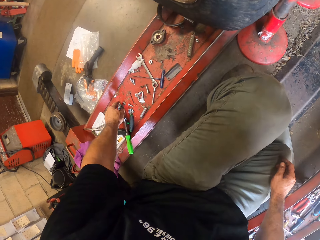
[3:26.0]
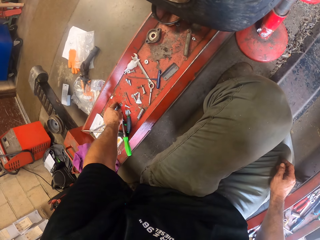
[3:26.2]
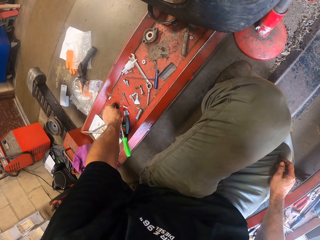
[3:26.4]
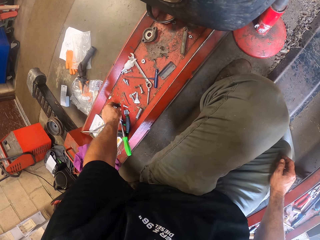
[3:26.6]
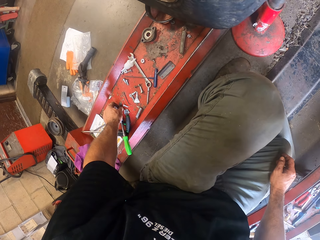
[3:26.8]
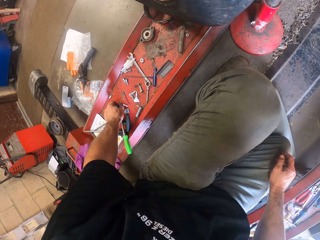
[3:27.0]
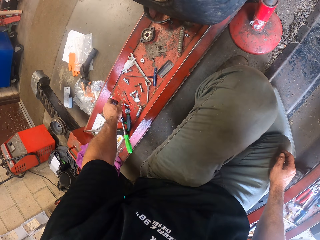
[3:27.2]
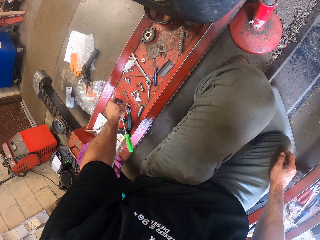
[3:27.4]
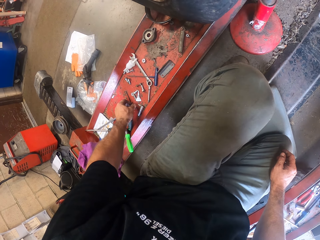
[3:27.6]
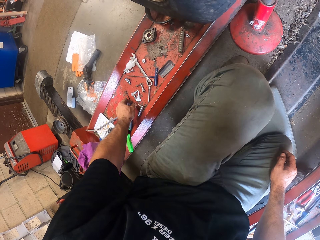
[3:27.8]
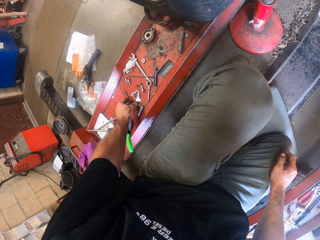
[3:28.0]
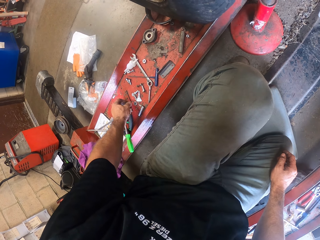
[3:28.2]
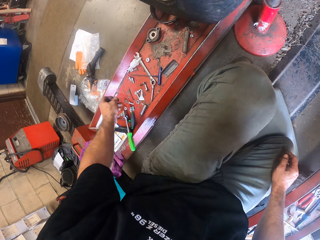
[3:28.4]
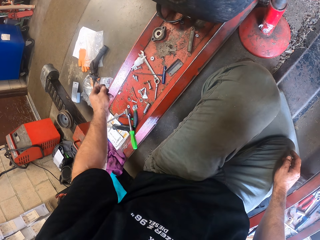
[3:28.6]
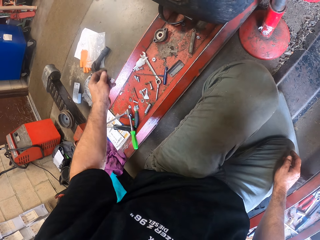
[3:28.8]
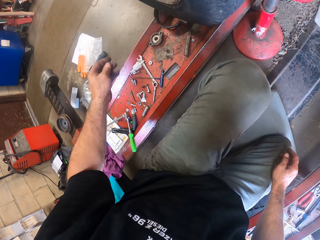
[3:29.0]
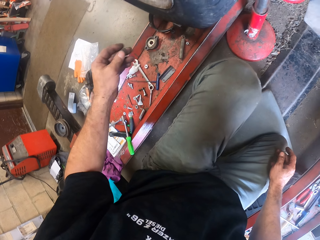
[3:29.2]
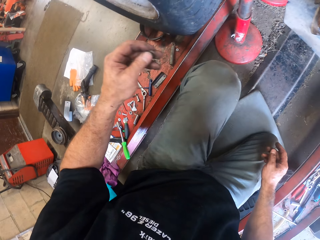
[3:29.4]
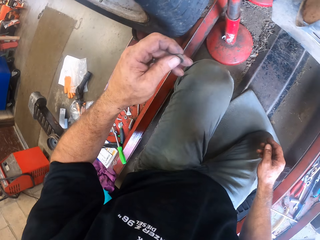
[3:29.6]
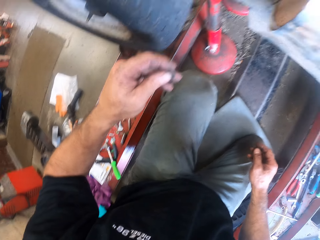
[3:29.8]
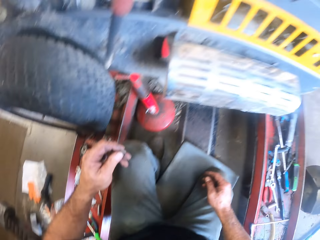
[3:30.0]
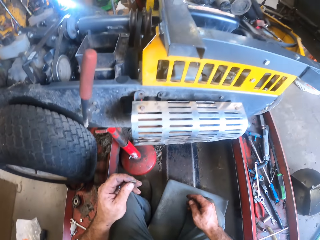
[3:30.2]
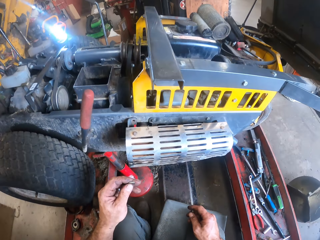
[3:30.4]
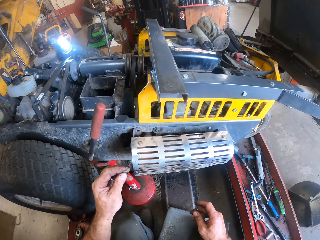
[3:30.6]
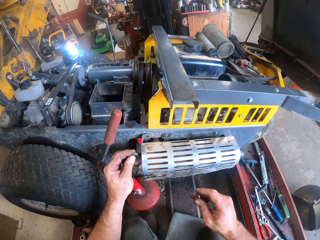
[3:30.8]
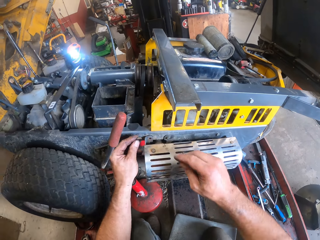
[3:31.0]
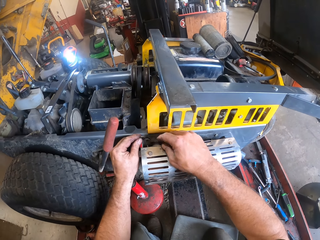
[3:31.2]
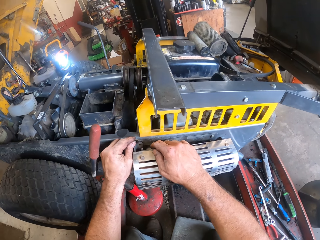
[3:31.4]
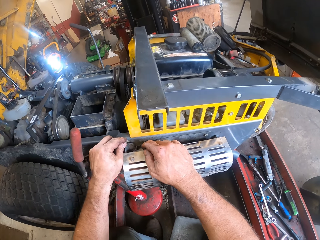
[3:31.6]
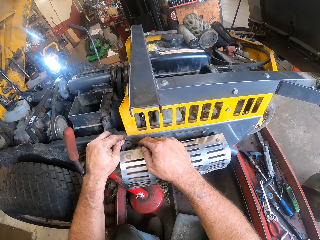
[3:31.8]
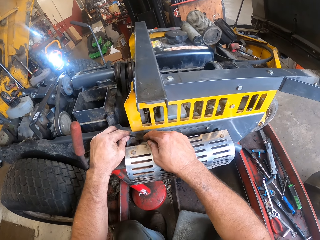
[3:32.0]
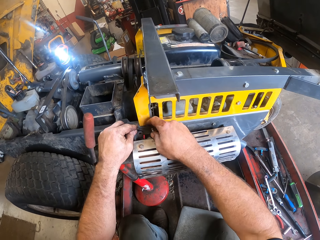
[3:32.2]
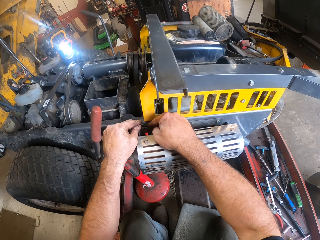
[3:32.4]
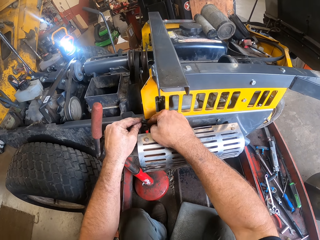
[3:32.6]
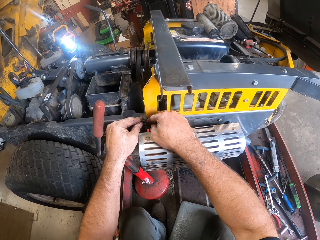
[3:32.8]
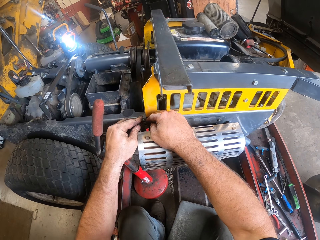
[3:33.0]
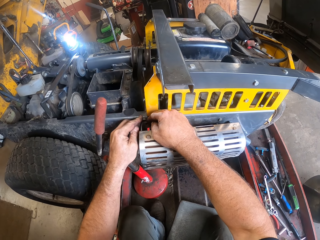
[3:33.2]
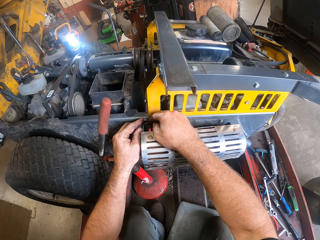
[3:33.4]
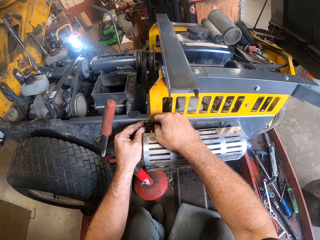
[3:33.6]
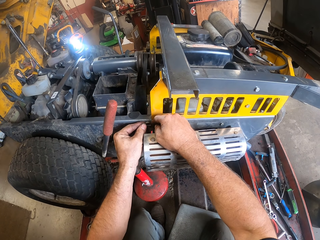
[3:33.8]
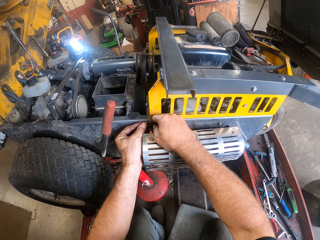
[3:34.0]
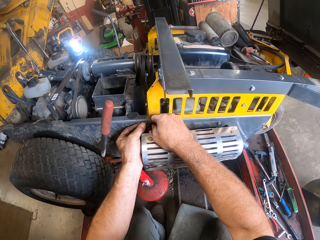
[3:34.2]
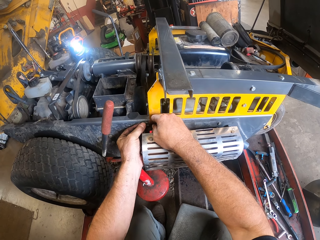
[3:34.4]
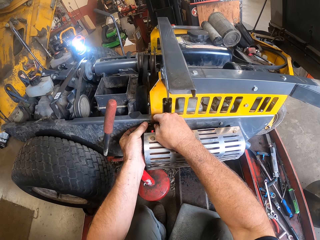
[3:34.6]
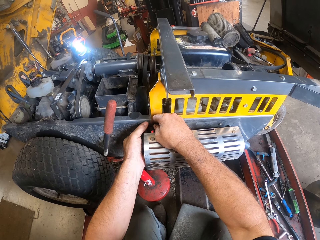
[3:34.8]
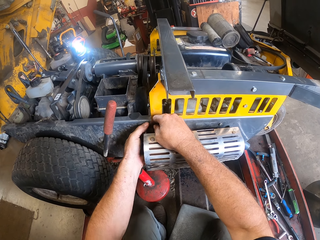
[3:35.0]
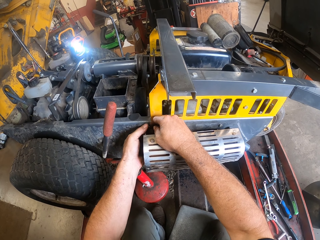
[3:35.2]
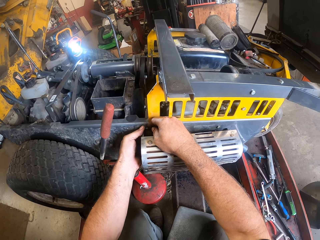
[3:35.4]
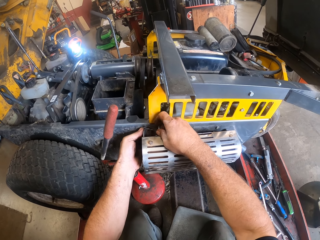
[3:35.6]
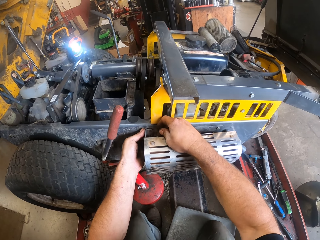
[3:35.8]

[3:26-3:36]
The camera wearer touches the screw. He picks up a bolt with his left hand. He lifts the left hand. He holds a stud. He lifts both hands. He inserts the stud on the lawnmower. He fixes the bolt to the lawnmower.

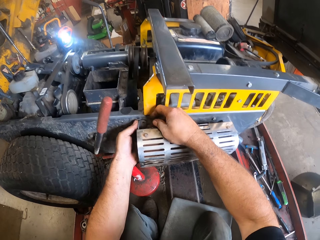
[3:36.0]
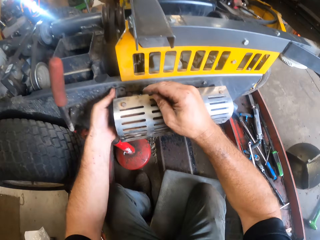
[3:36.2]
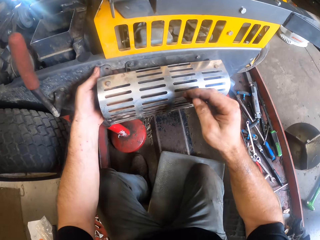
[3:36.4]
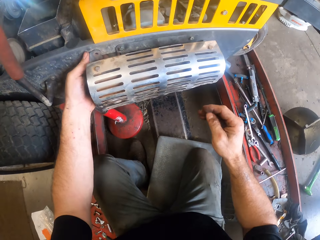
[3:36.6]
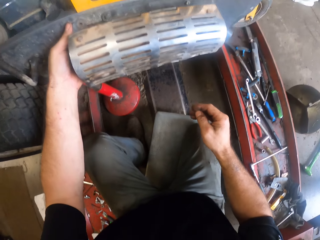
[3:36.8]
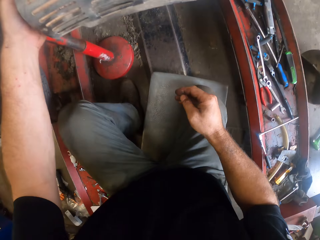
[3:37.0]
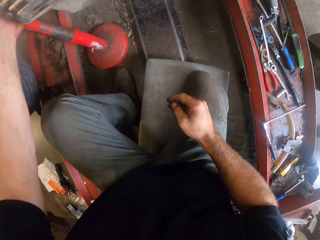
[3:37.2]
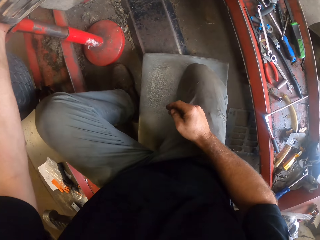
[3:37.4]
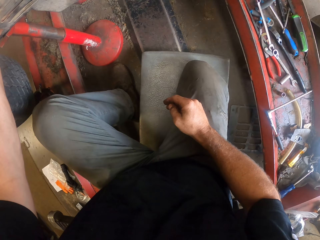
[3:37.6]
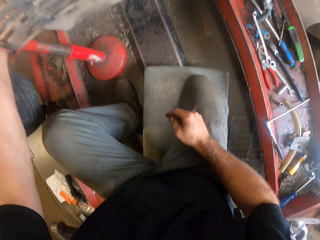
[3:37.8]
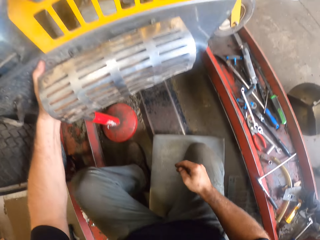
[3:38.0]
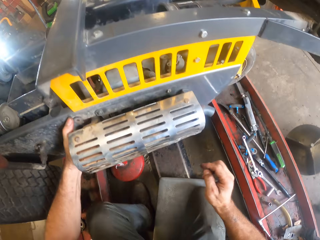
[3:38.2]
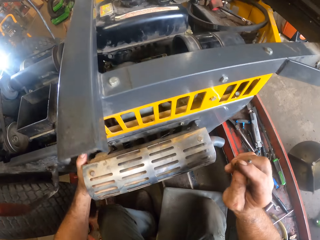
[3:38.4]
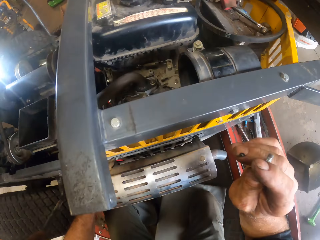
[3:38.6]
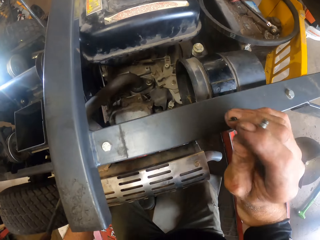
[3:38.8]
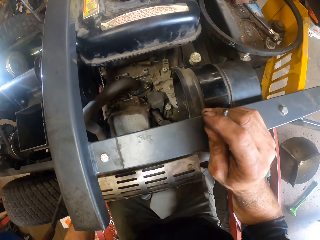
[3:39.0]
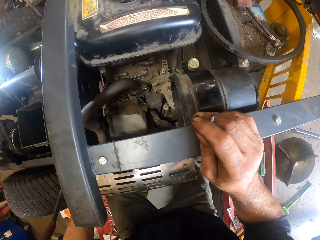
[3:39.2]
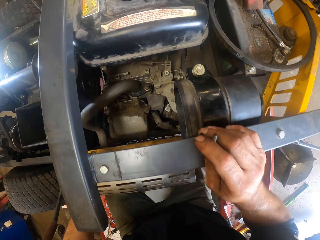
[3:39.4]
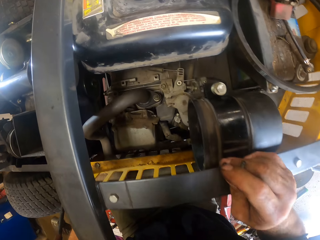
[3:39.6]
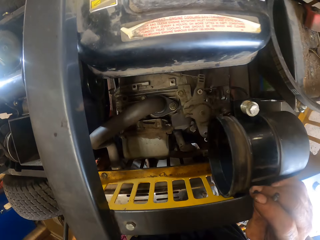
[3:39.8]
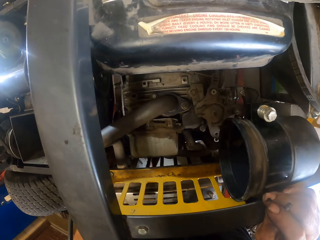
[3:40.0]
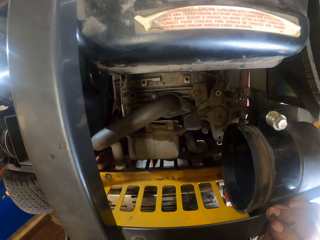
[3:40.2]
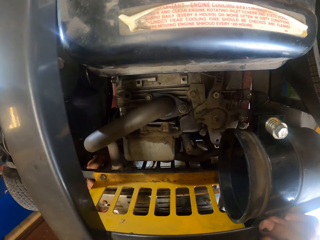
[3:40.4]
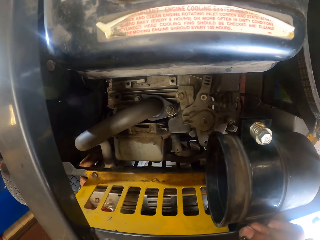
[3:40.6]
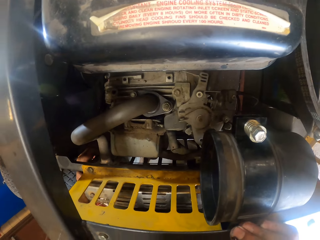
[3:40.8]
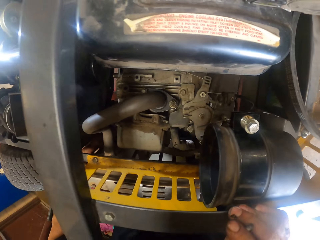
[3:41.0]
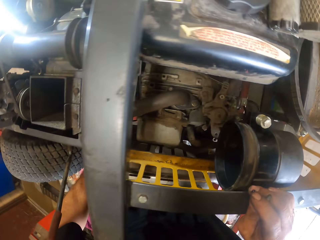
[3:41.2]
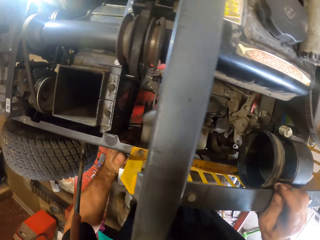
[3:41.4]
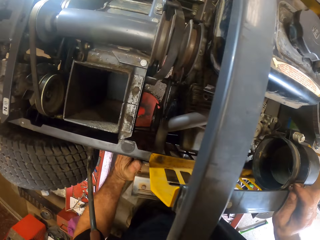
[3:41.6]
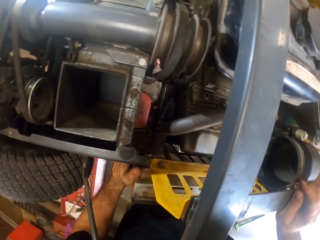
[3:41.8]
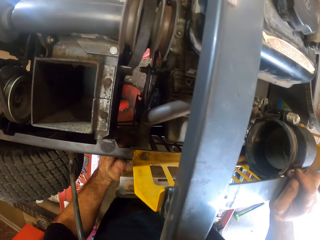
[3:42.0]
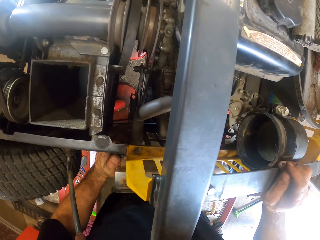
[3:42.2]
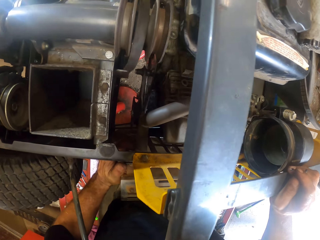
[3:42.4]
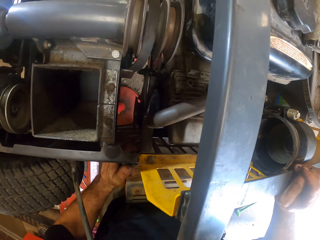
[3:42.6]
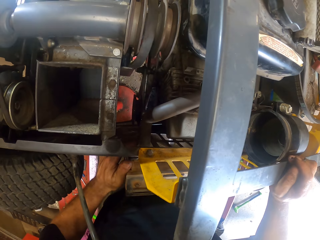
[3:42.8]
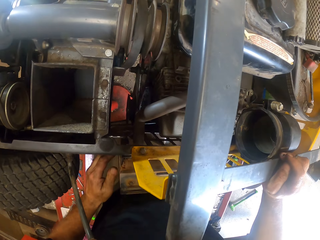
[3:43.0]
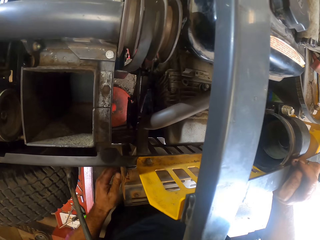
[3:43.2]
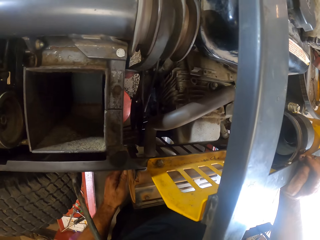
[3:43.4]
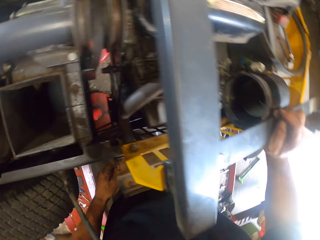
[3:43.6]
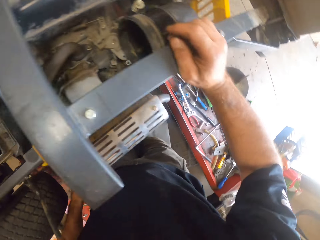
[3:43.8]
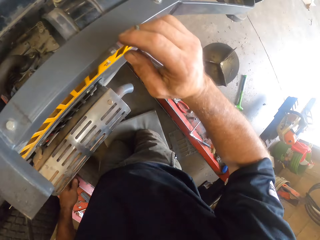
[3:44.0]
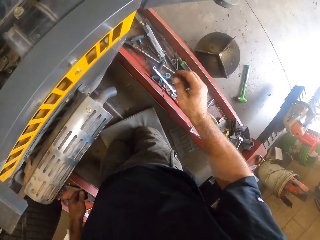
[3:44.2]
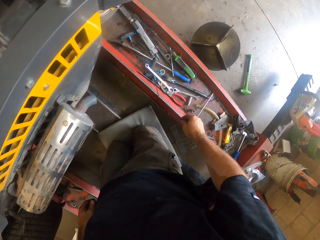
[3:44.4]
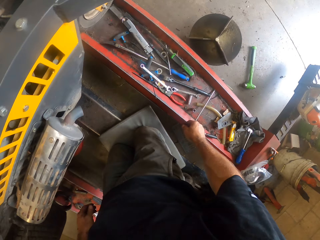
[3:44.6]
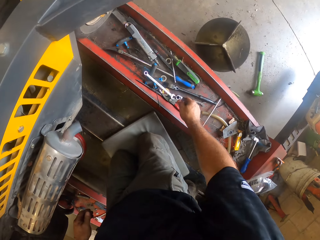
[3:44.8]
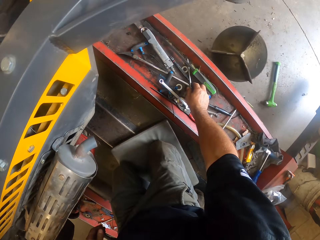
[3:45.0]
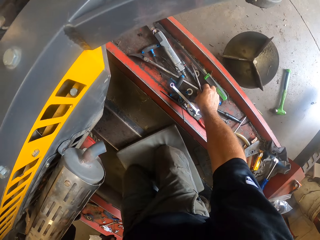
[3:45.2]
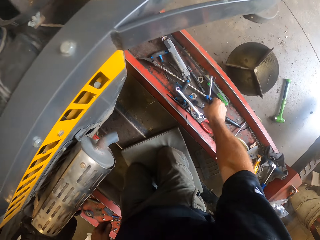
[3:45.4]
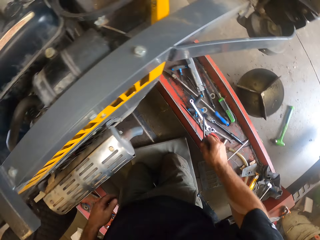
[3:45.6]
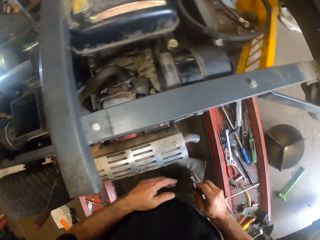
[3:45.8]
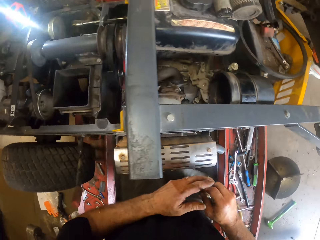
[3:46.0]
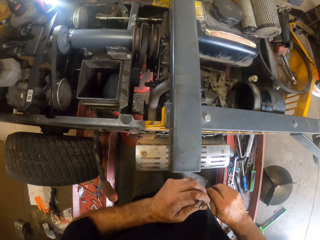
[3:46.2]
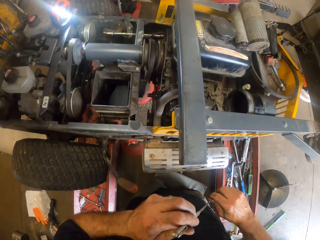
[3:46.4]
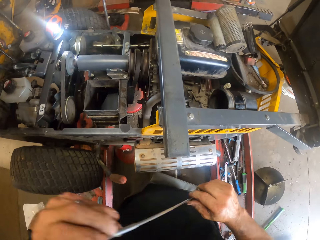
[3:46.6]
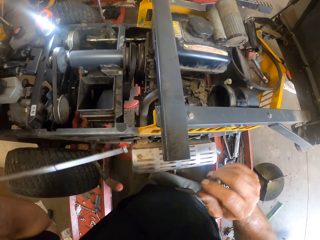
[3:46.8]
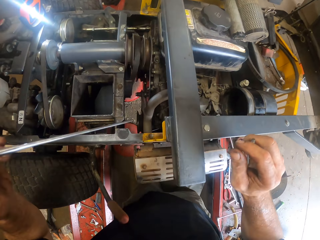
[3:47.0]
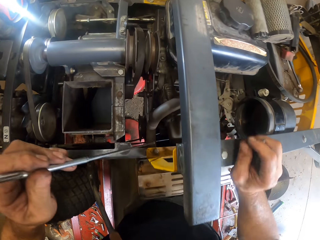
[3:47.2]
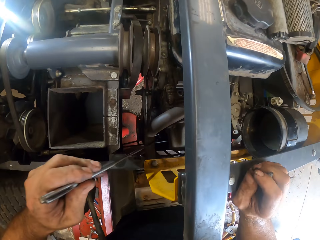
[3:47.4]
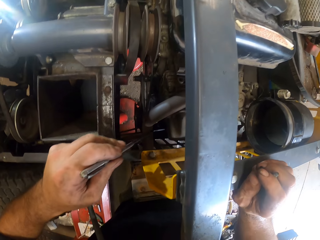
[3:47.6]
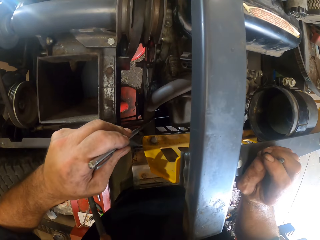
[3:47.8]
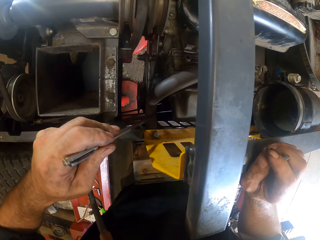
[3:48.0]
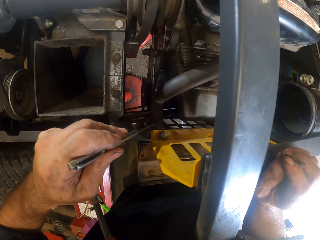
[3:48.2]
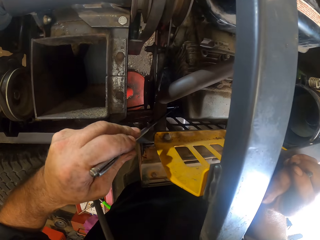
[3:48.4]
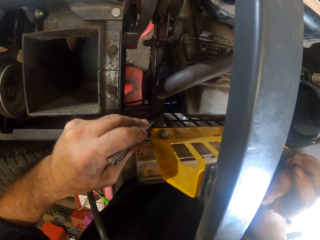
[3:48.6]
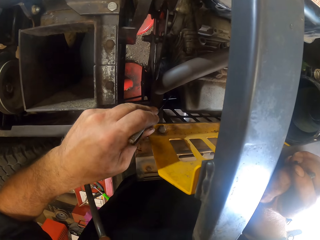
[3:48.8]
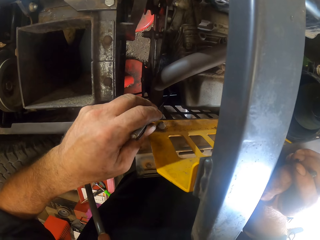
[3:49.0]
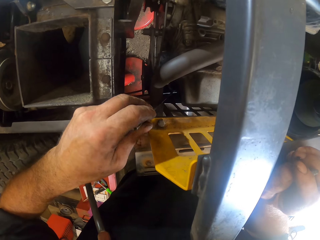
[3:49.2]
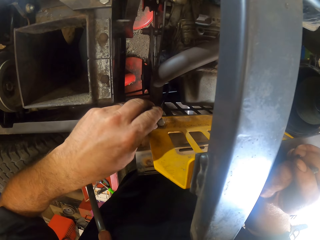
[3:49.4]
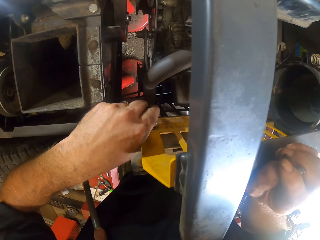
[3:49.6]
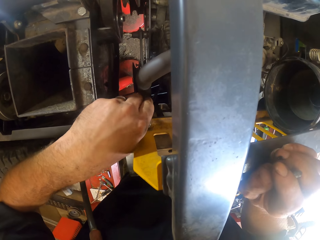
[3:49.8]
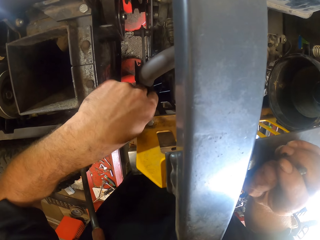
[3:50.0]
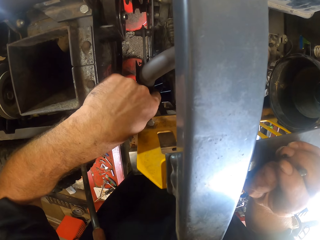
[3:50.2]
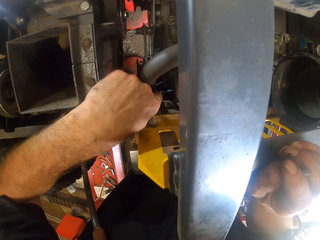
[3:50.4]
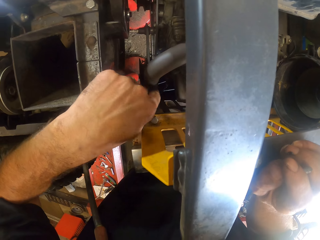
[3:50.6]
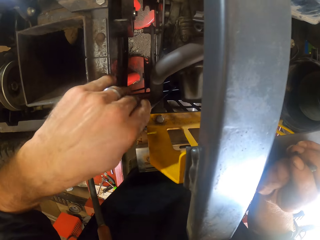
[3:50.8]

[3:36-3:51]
The camera wearer removes the right hand from the lawnmower. He looks at the lawnmower. He lifts the left hand. He holds the lawnmower. He looks at the lawnmower. He lets go of the lawnmower with the left hand. He looks at the lawnmower. He lets go of the lawnmower. He picks up a picker or wrench from the rail with his right hand. He holds the wrench with both hands. He passes the picker to his left hand. He holds the lawnmower. He inserts the wrench on the lawnmower. He adjusts the lawnmower with the picker.
